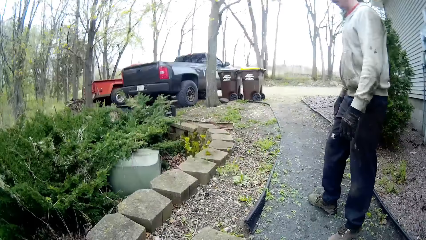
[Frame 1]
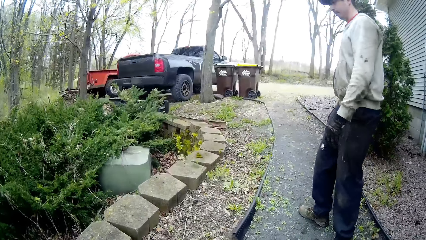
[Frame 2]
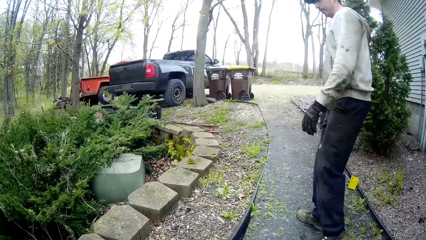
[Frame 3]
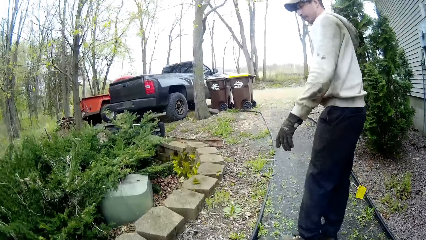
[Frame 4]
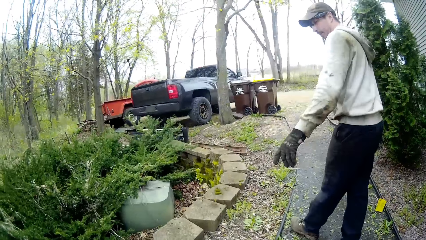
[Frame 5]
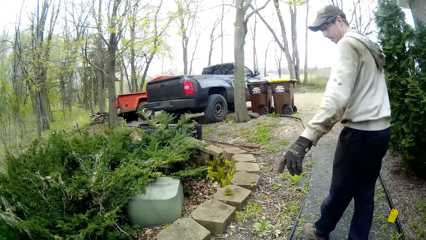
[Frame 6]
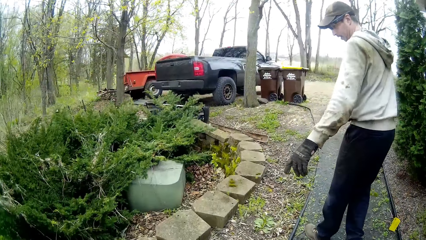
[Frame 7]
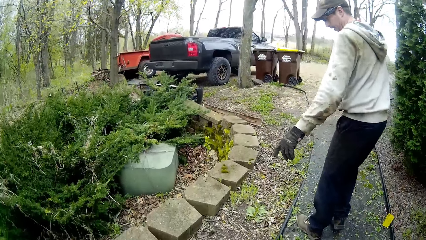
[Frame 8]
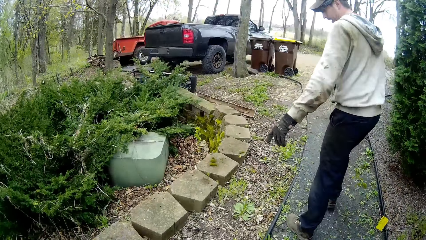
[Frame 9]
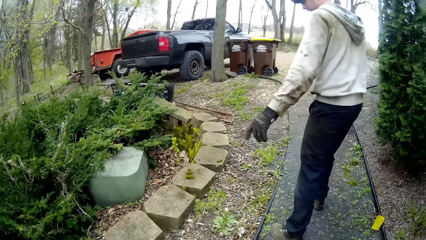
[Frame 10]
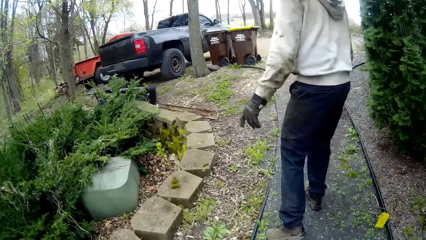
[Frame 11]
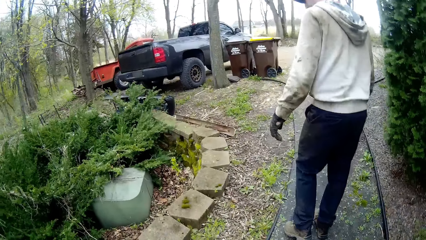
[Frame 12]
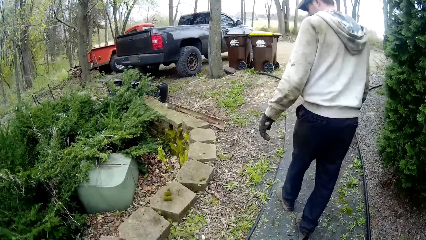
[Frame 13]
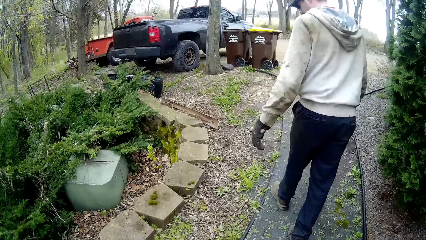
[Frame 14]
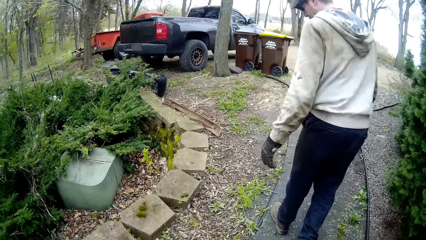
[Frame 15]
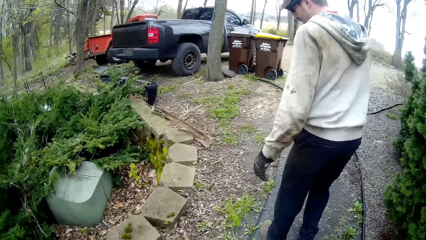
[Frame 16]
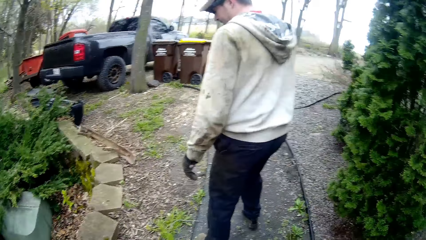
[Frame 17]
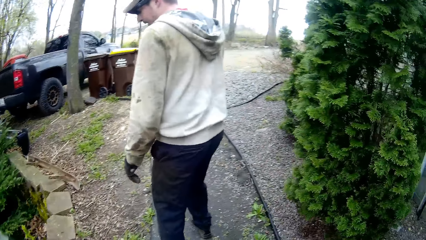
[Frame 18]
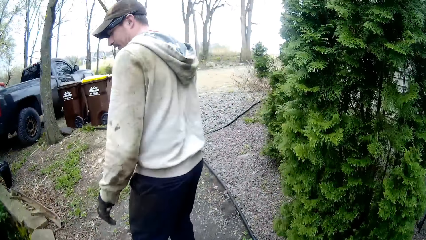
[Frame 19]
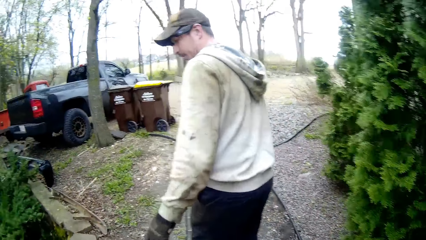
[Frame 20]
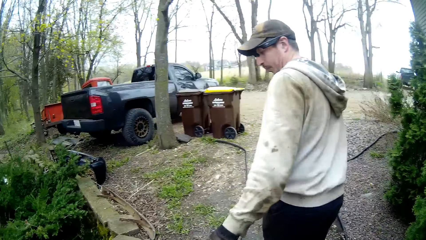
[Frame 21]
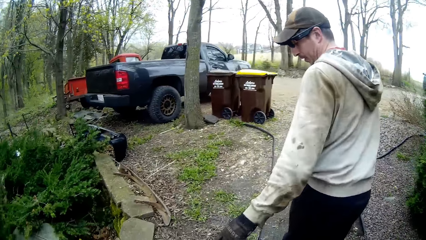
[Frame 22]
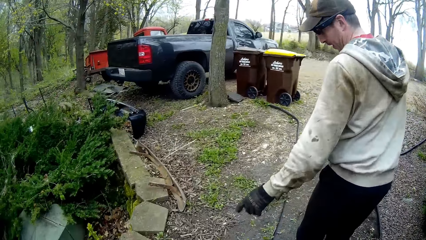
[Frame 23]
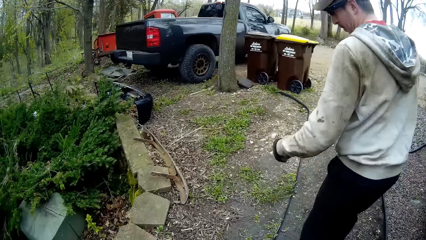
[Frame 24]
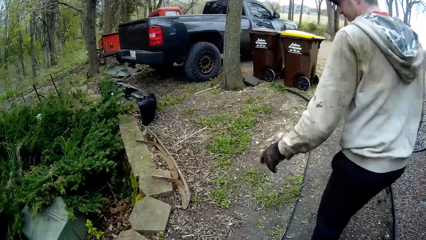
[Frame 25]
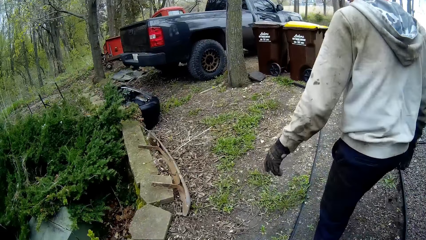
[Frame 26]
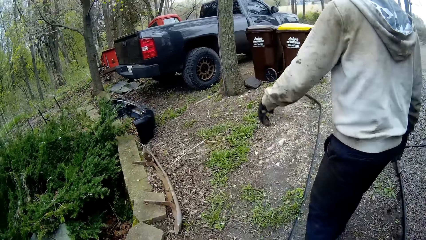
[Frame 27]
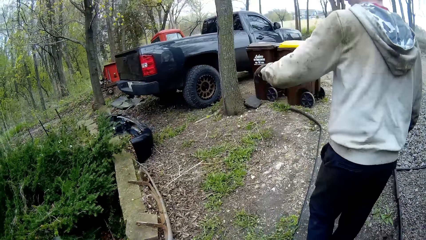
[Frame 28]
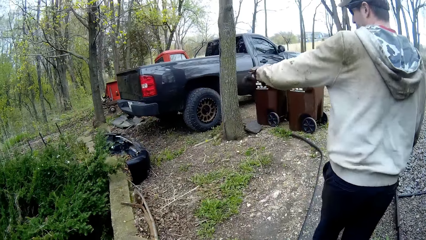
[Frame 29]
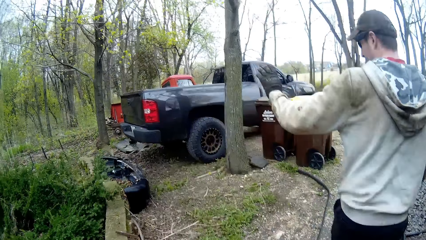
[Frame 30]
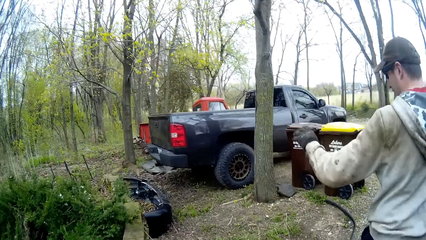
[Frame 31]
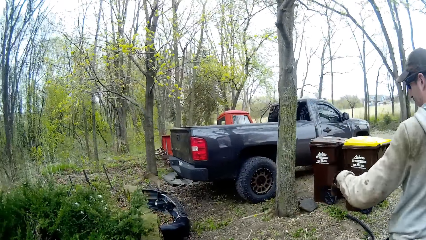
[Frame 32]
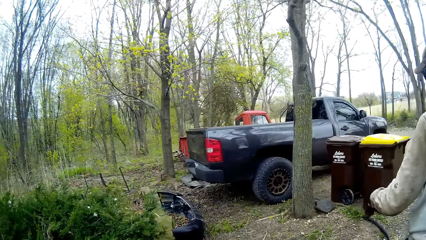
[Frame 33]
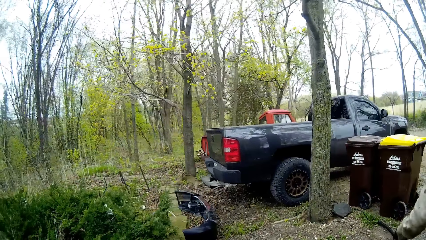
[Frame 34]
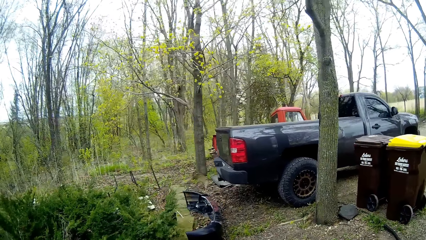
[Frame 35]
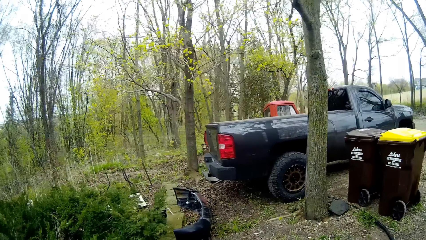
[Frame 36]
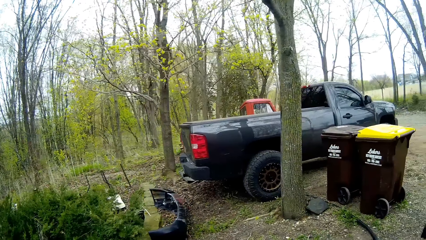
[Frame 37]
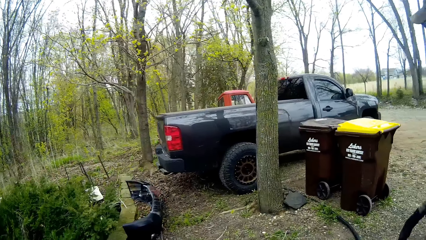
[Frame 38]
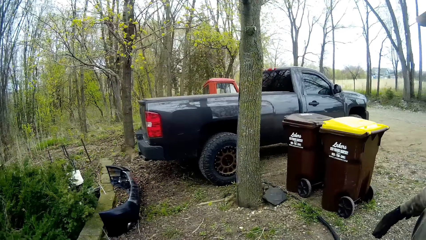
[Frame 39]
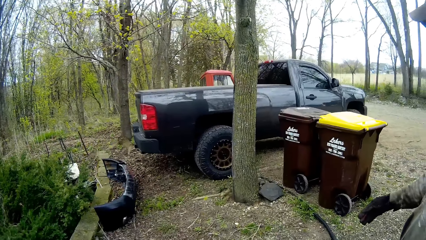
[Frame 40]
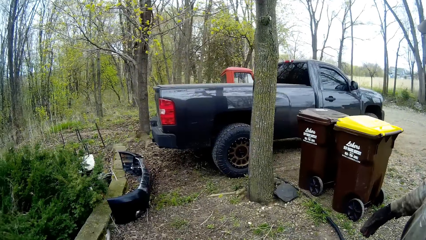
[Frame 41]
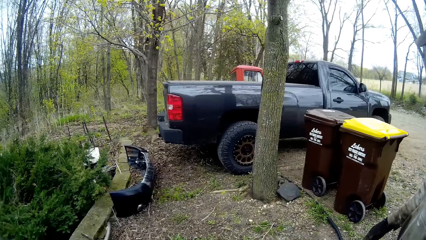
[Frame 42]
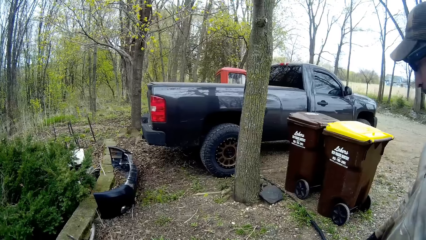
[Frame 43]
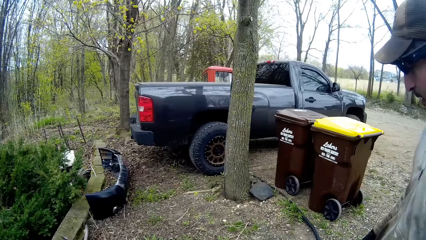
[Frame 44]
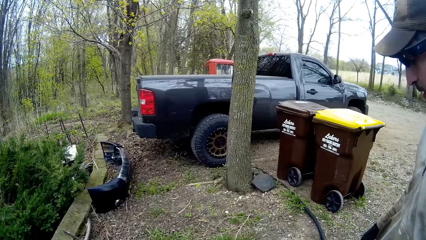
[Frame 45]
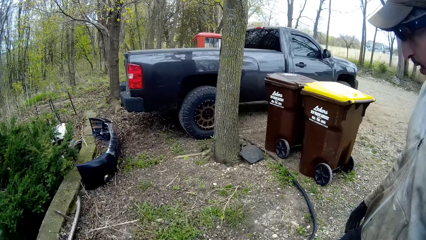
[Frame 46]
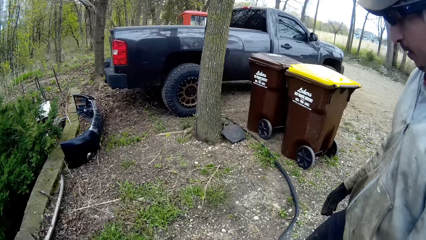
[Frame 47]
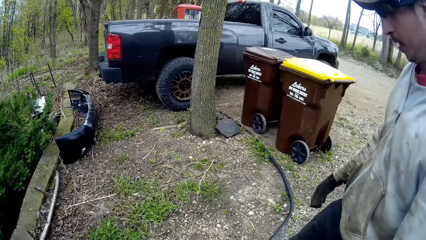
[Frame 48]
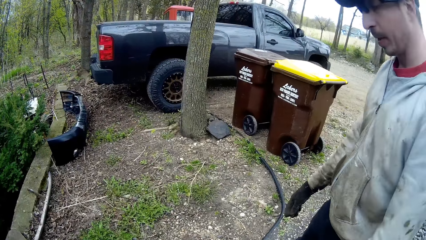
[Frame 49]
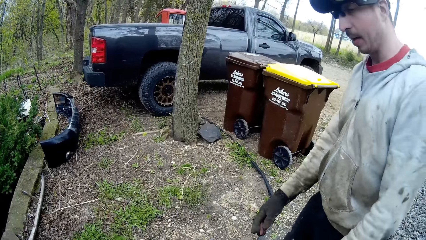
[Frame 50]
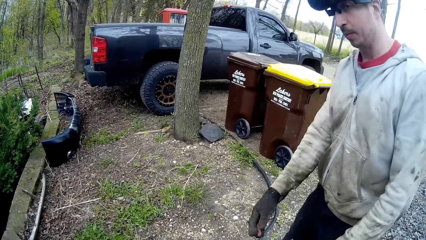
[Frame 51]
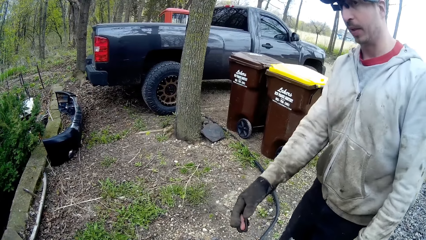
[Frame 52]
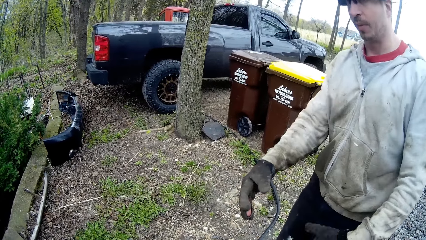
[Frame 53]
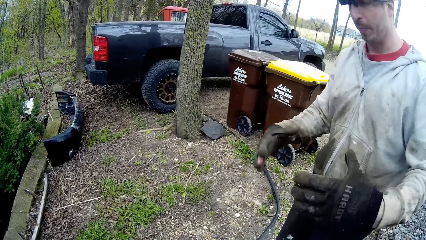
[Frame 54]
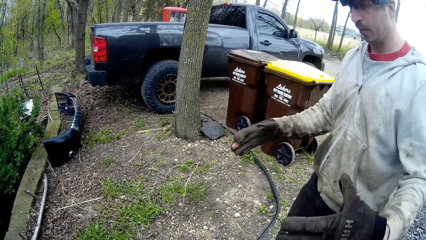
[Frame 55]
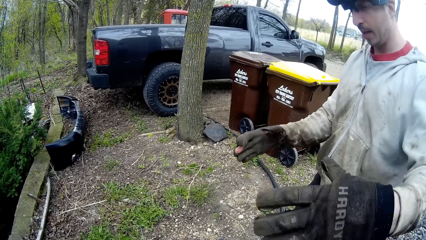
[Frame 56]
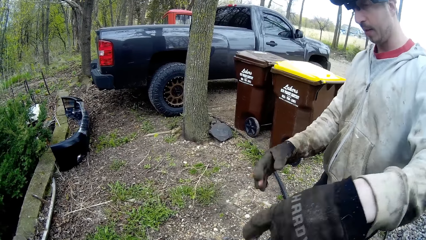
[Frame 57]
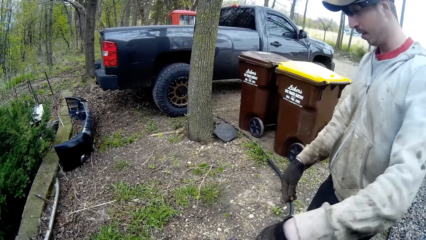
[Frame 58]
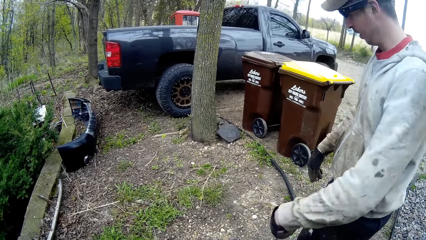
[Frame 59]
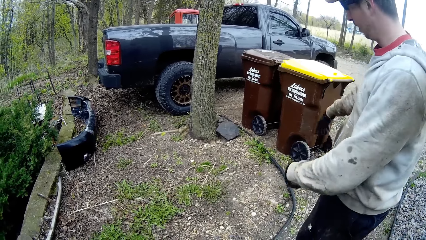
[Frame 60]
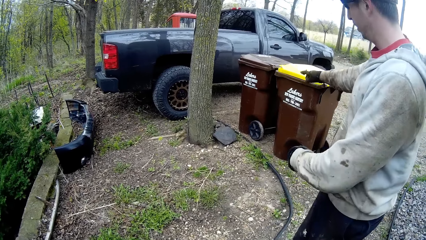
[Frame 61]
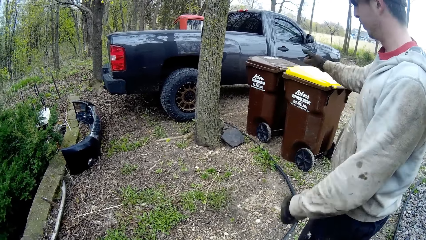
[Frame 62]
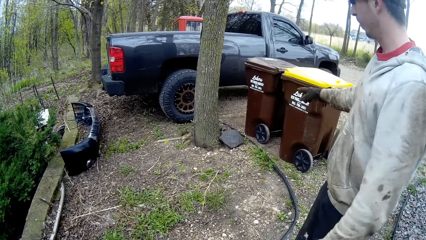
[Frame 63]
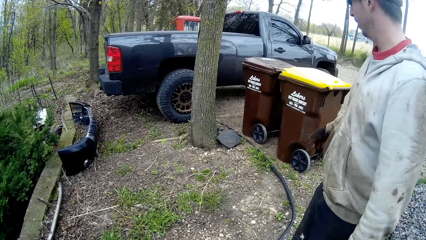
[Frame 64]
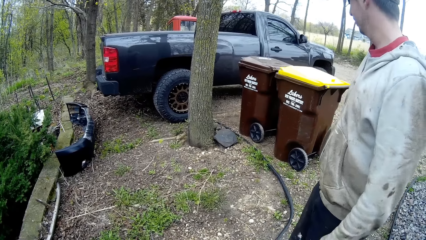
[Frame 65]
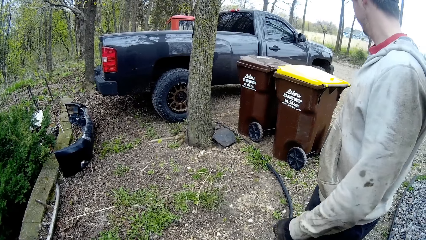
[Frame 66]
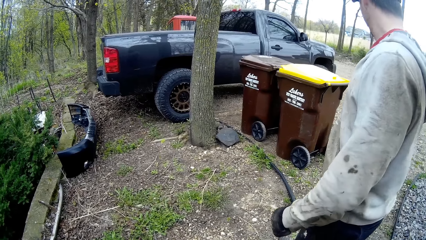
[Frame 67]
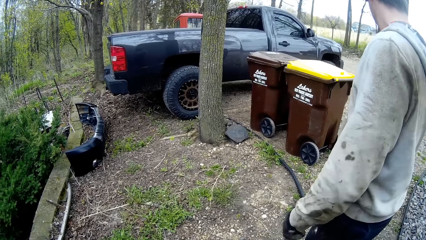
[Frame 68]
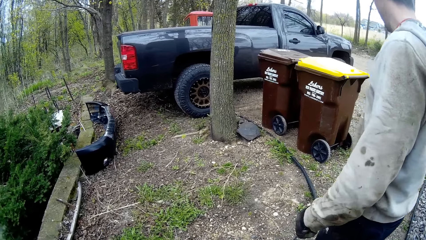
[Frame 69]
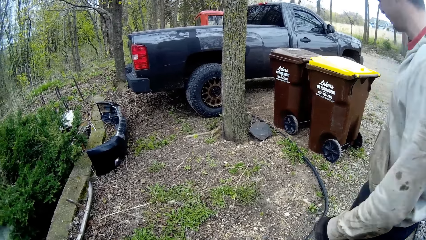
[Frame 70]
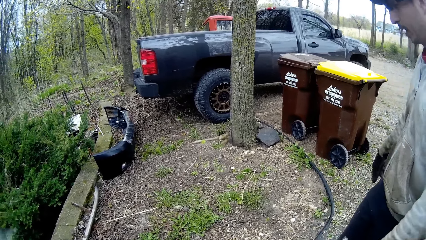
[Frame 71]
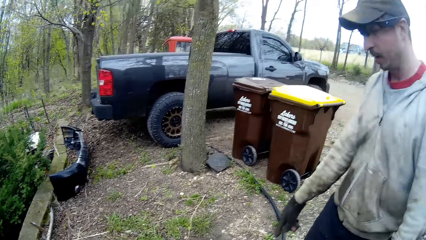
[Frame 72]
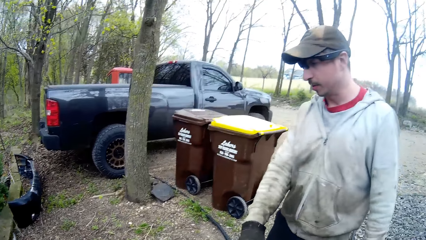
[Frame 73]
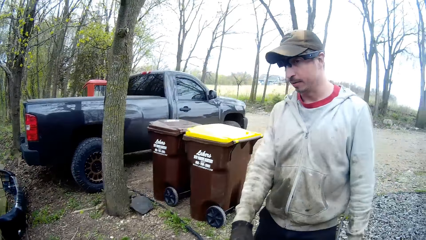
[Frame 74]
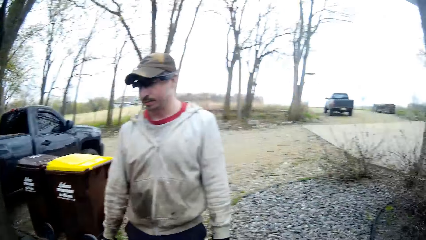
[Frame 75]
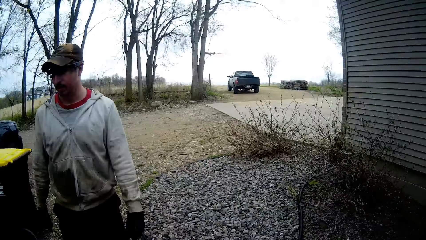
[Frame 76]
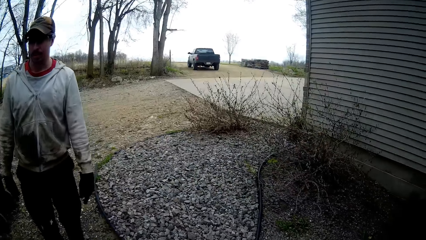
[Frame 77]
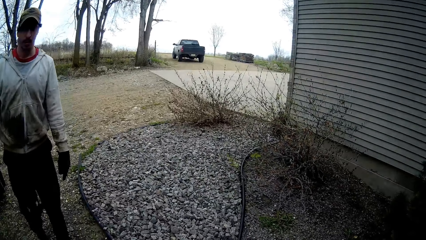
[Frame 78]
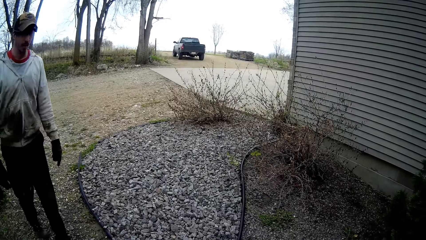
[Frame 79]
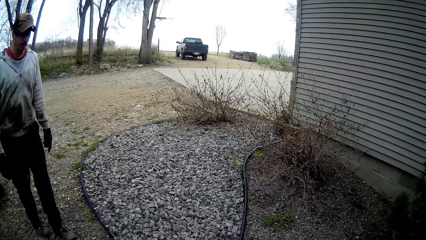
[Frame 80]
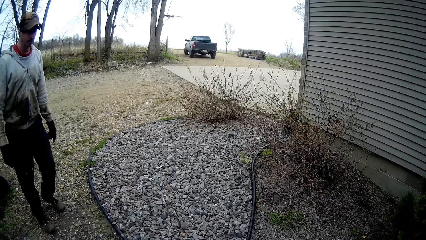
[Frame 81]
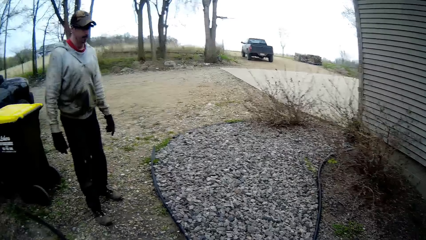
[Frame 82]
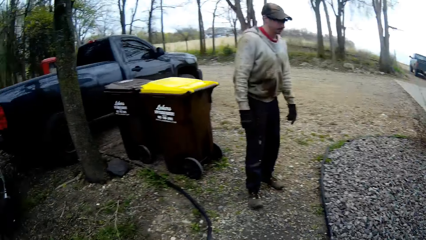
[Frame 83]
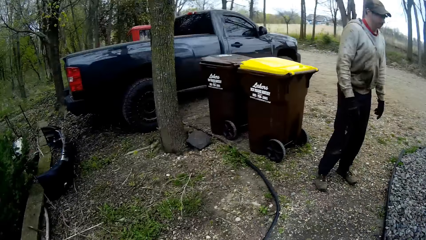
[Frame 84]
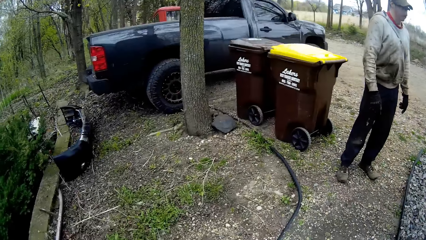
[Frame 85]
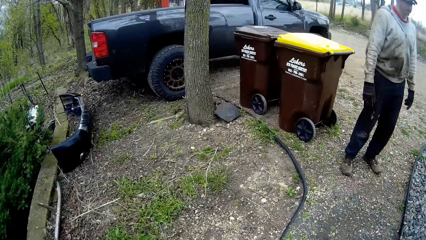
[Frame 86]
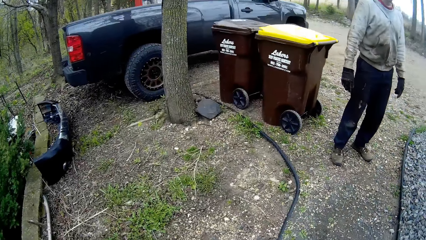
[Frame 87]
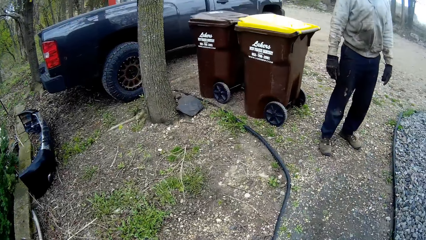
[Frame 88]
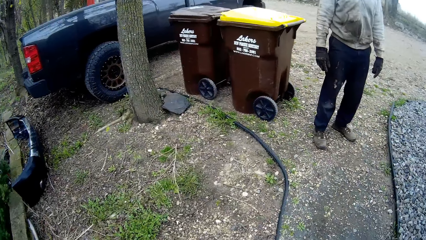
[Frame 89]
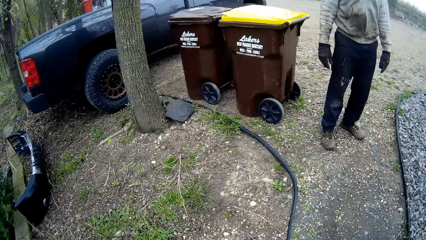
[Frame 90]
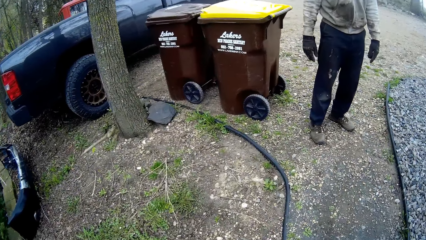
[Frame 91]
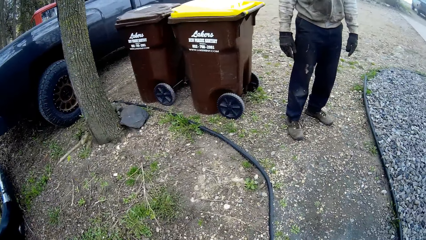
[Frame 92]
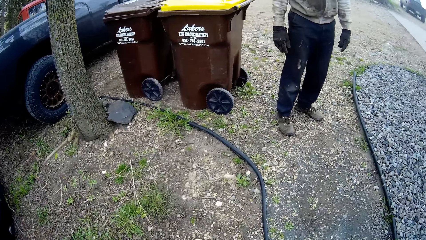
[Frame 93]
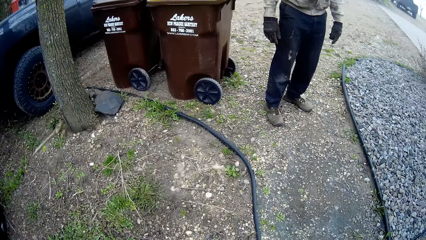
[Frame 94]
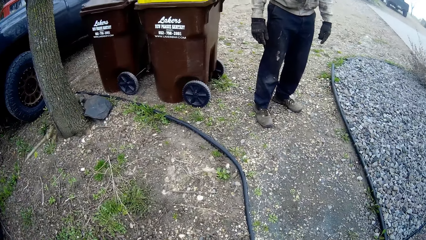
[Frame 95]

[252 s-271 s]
A man points around. The camera wearer walks around. The man points around. The camera wearer looks around.
